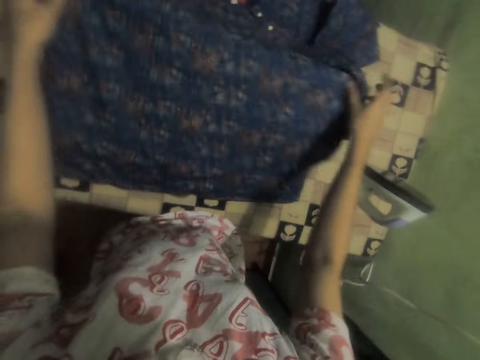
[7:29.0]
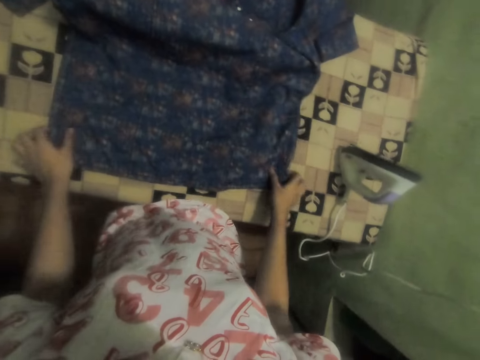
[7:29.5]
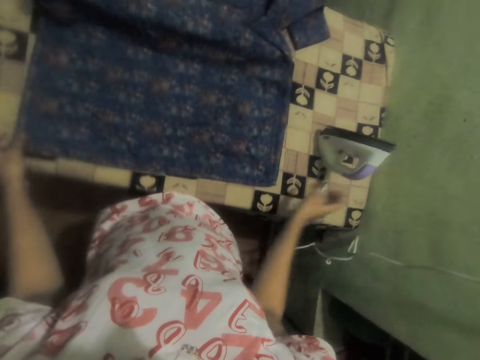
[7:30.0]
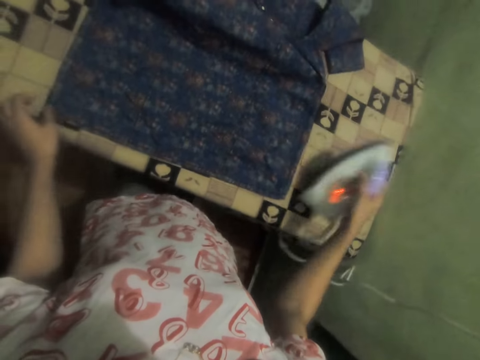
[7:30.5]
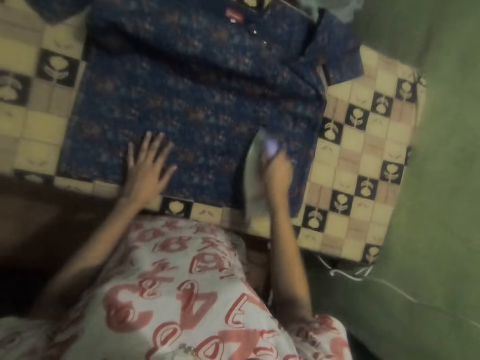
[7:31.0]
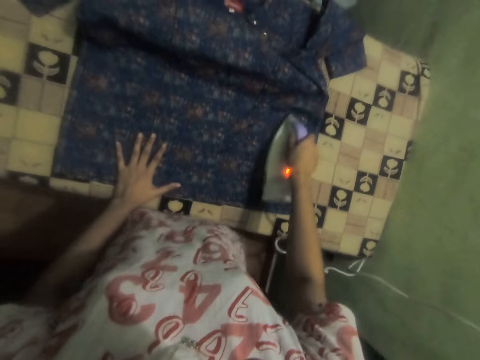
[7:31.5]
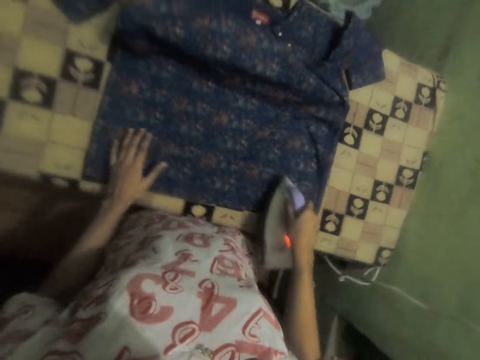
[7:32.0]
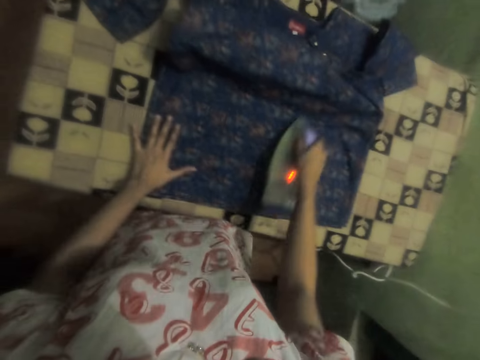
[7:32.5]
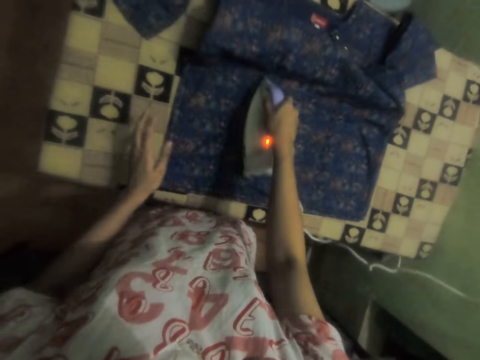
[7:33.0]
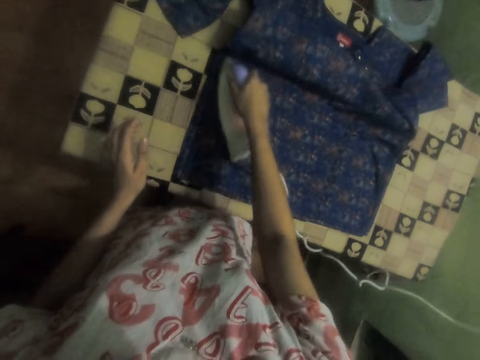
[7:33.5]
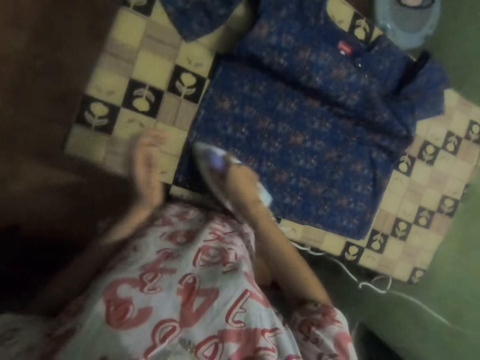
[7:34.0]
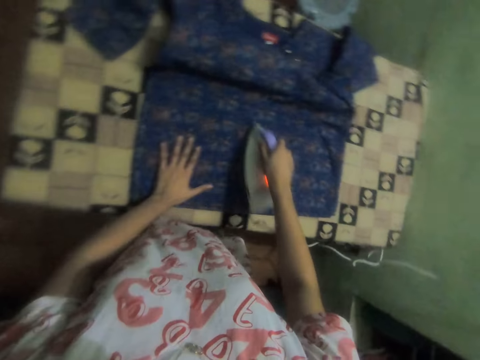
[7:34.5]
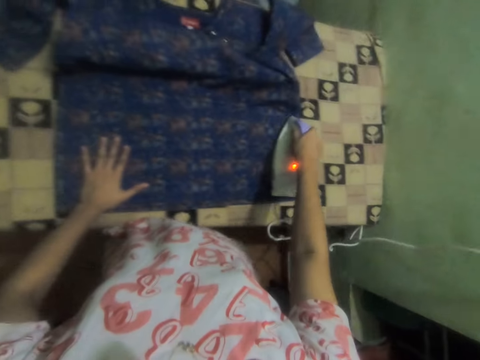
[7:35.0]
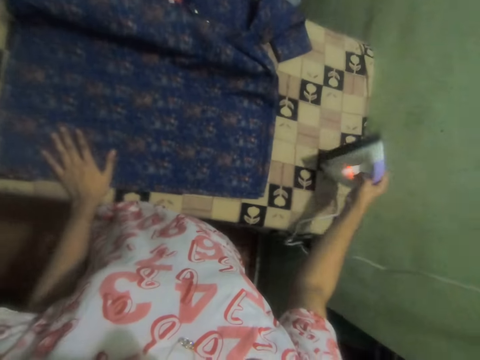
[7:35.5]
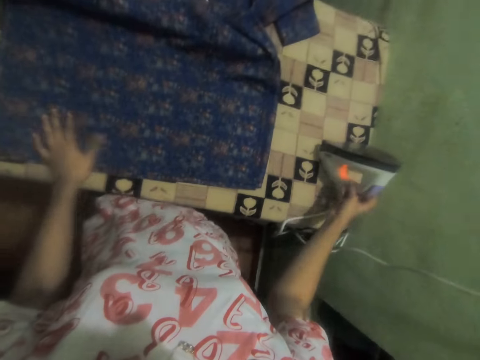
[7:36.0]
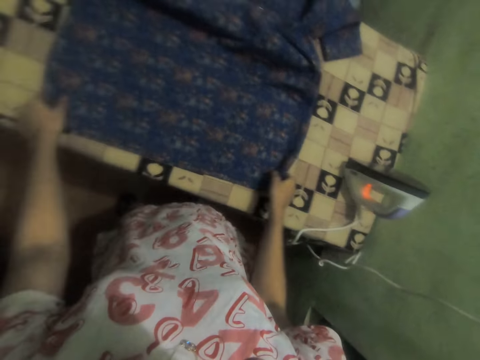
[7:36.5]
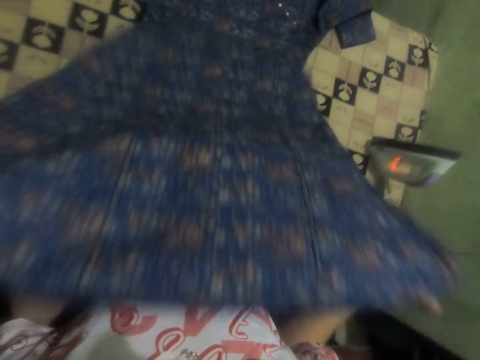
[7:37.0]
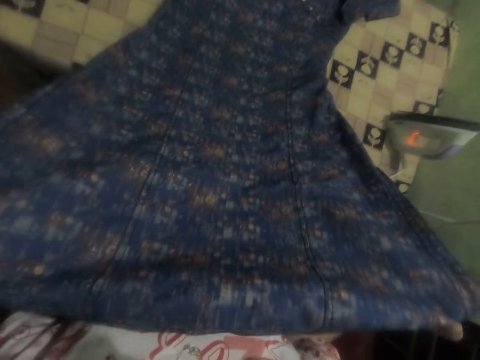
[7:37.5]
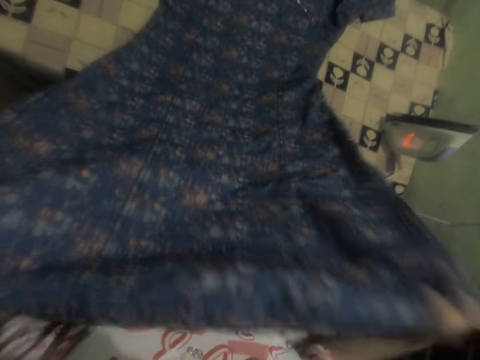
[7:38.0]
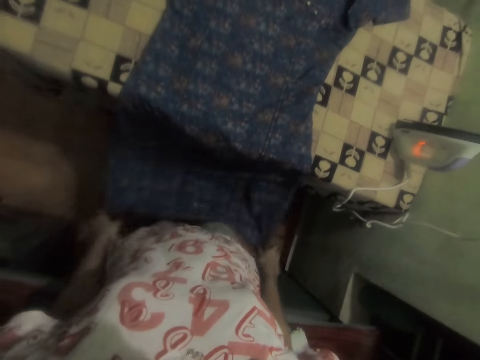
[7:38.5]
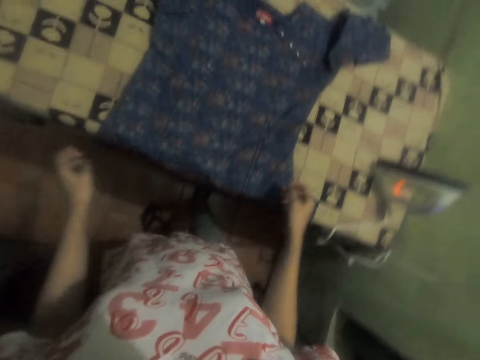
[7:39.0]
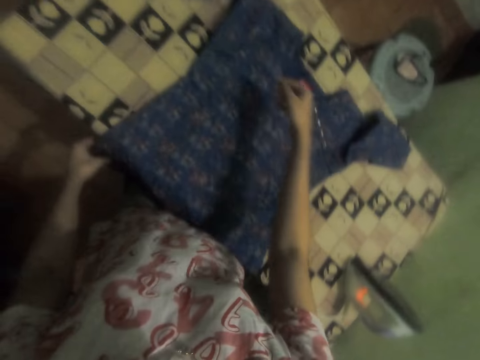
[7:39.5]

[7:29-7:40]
The camera wearer holds the cloth with both hands. They lift the dress. They fold the cloth. They pick up the iron box with the right hand and iron the dress. They put the iron box down on the table. They hold the cloth with both hands. They pull the dress.

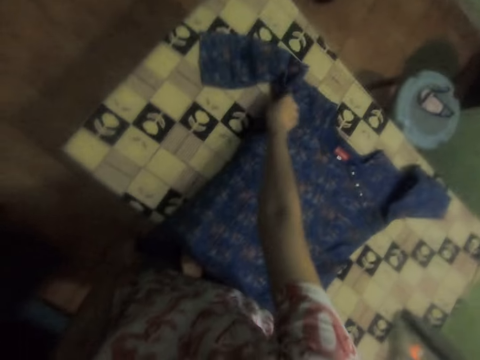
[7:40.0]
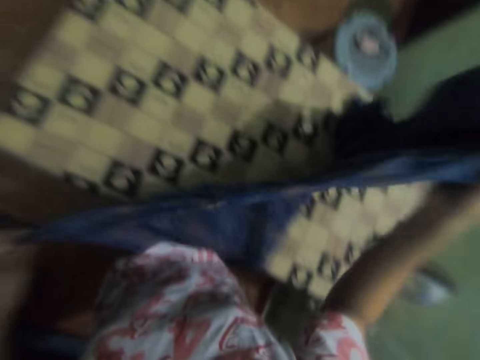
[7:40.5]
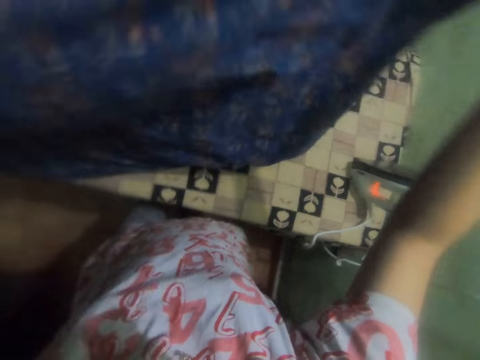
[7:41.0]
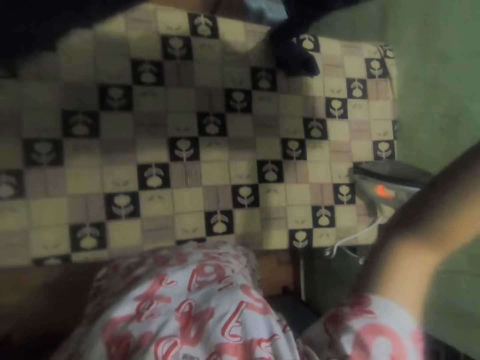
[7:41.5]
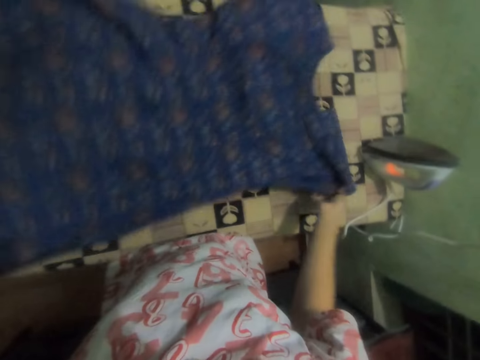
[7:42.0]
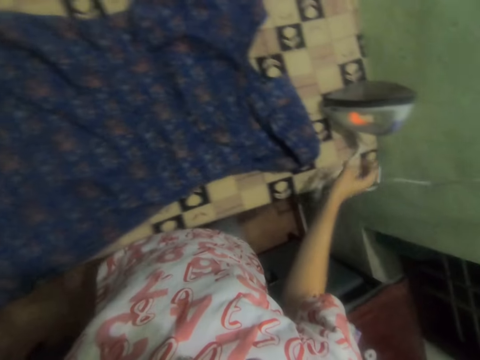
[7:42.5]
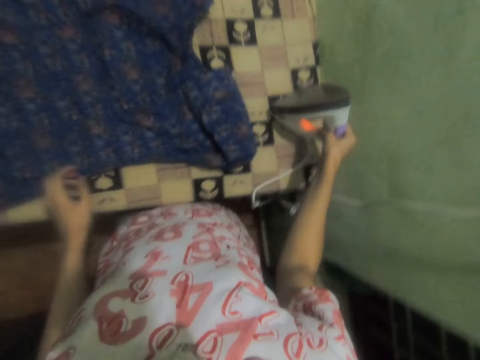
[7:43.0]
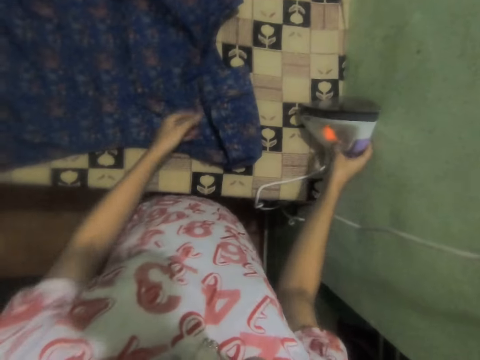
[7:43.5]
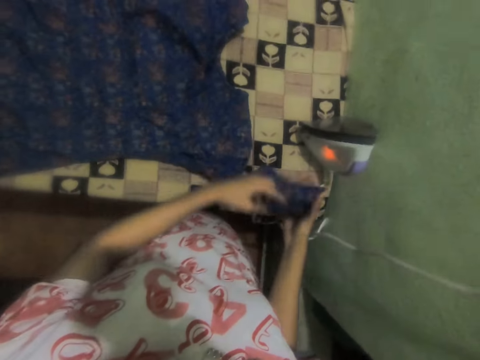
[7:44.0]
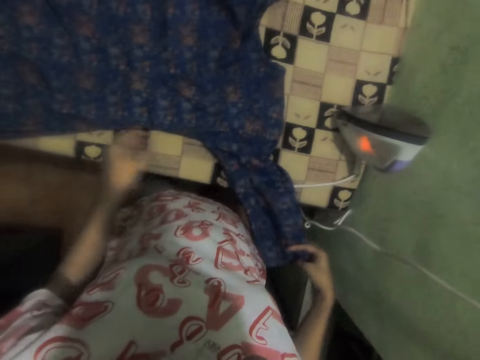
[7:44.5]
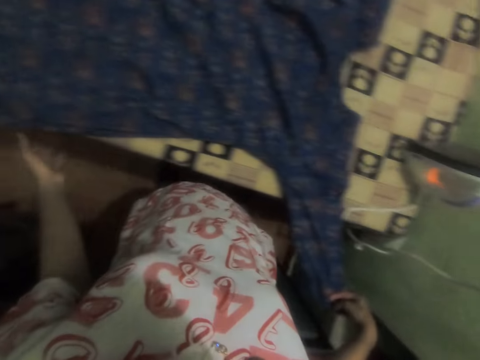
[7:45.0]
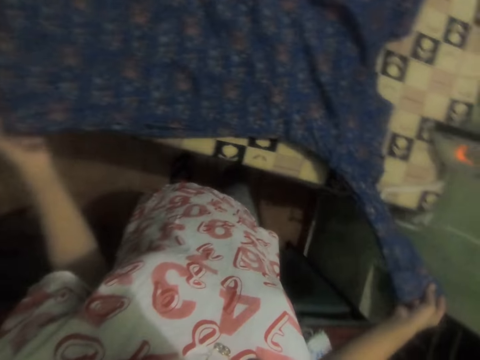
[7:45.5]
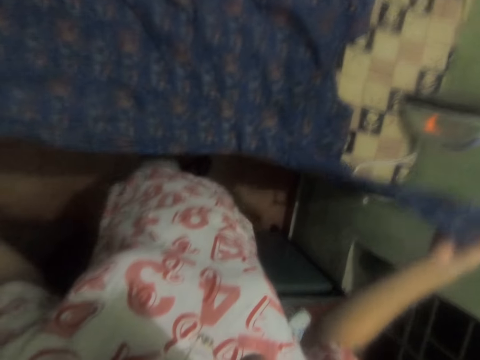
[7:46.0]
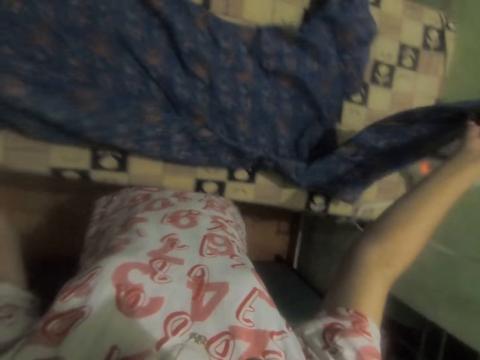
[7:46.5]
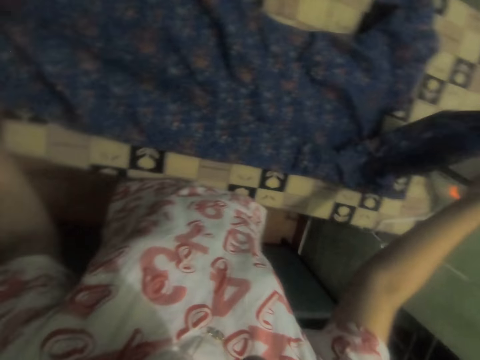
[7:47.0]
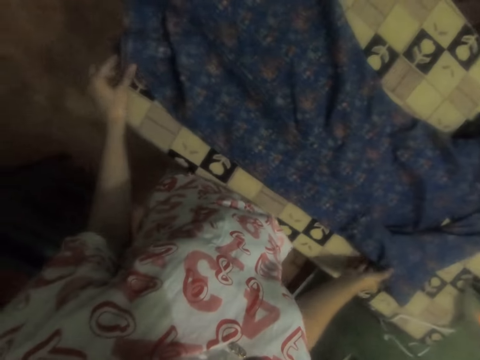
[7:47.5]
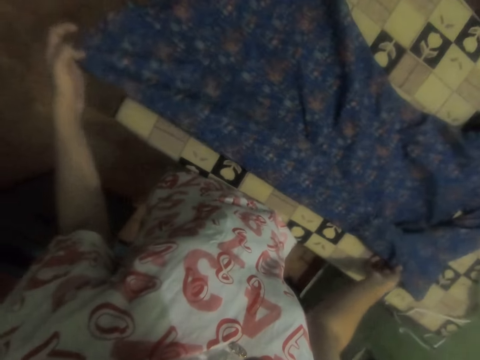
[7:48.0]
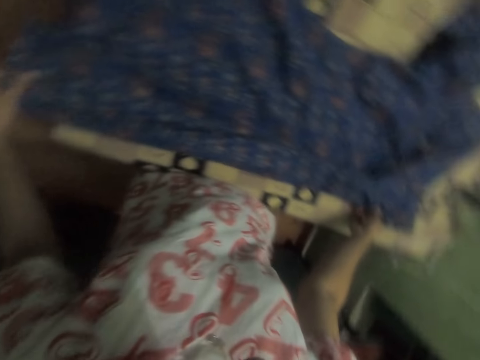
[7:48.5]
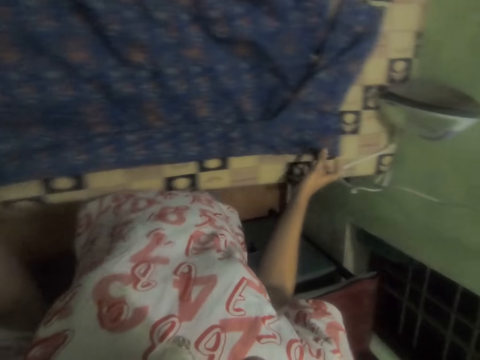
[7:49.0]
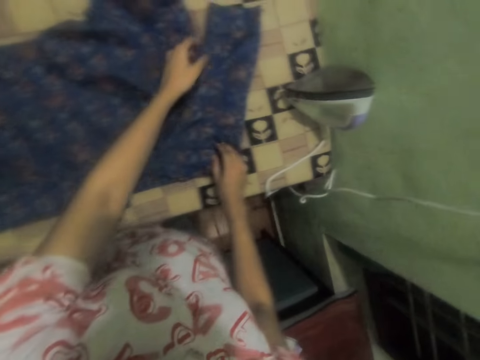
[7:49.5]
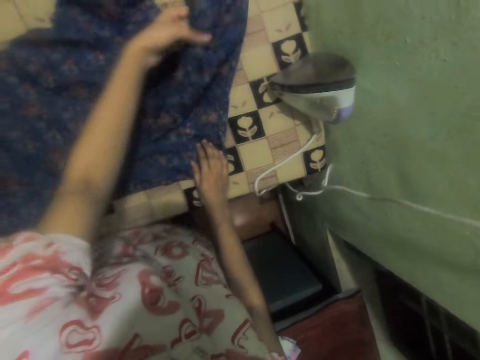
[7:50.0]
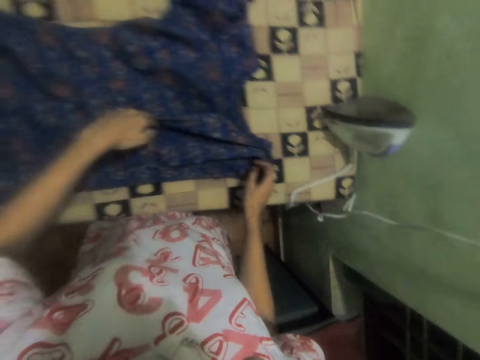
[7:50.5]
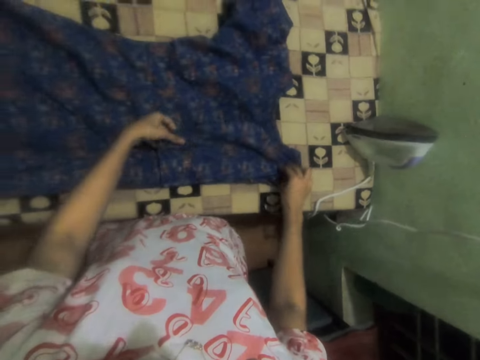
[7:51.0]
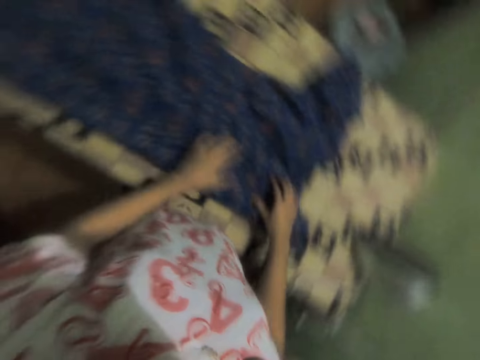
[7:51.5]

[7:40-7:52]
The camera wearer turns the dress. They straighten the cloth with both hands. They pick up the iron box with the right hand. They straighten the cloth with both hands. They fold the cloth.

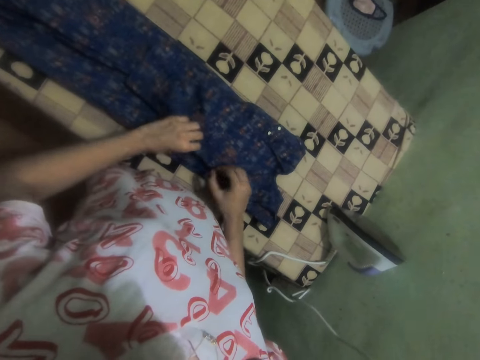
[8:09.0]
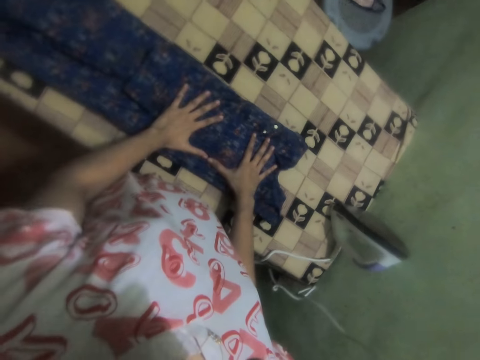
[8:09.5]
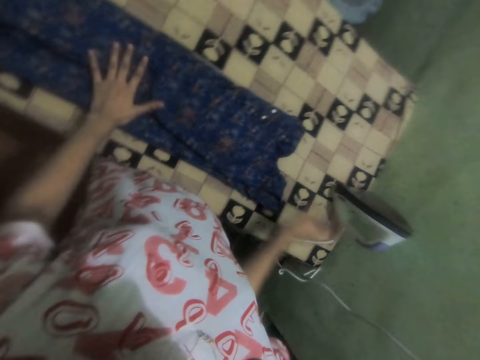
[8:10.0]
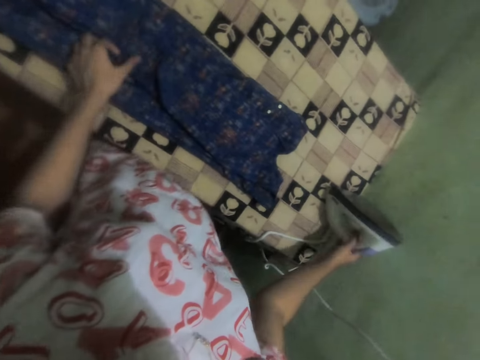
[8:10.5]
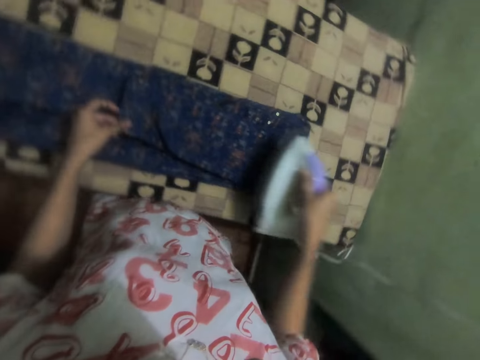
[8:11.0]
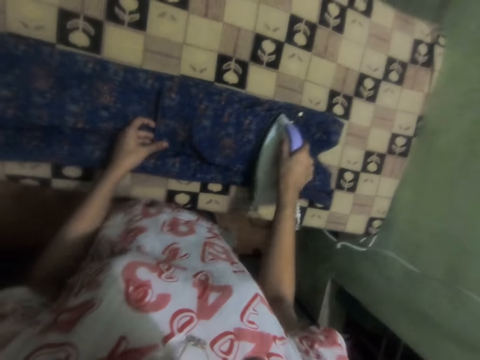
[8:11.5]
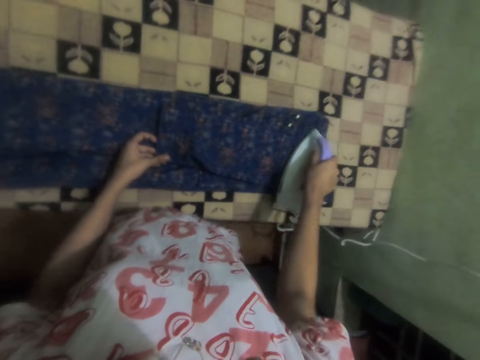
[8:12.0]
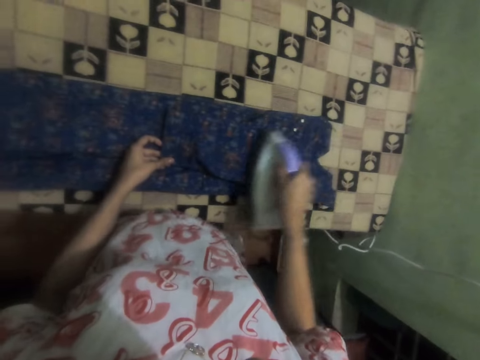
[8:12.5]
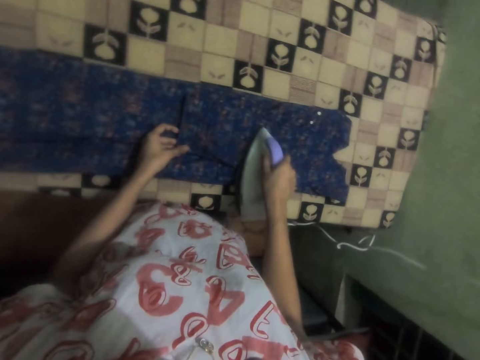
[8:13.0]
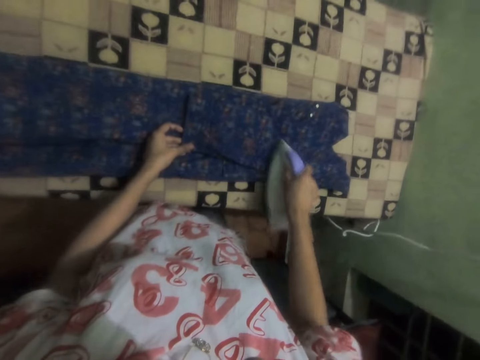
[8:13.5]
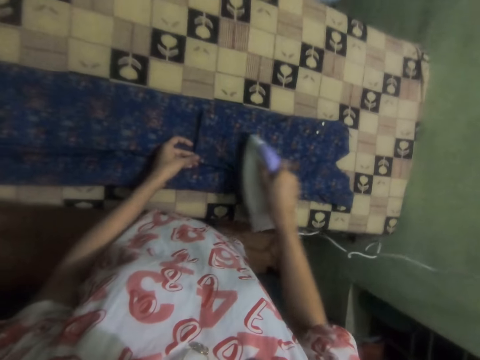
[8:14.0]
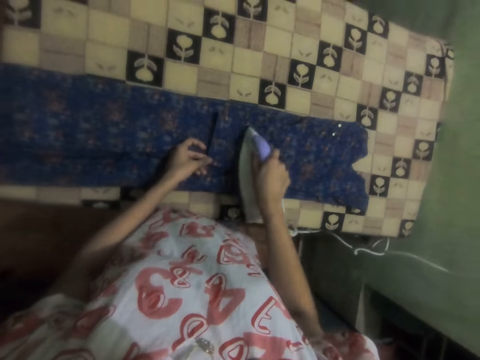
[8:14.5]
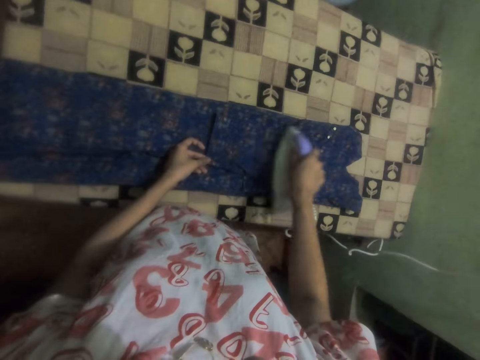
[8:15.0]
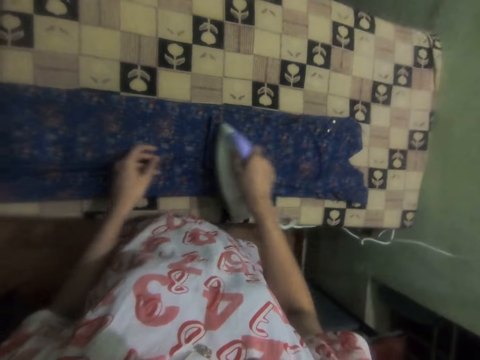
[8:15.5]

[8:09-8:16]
The camera wearer picks up the iron box with the right hand. They iron the cloth.
